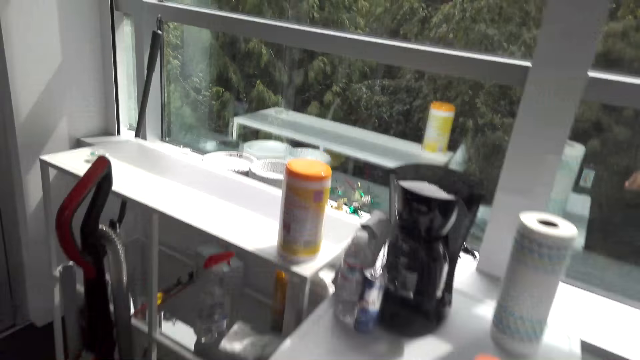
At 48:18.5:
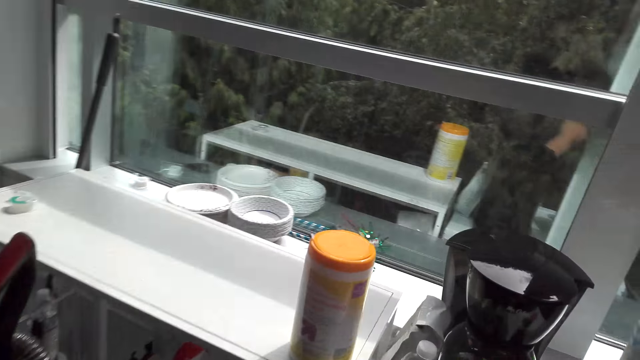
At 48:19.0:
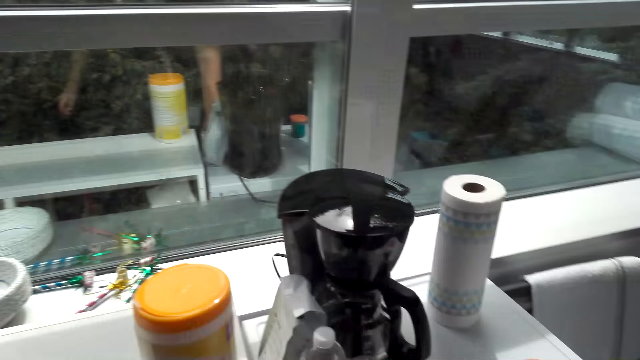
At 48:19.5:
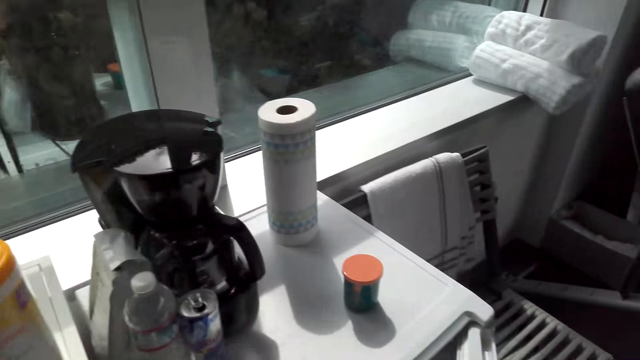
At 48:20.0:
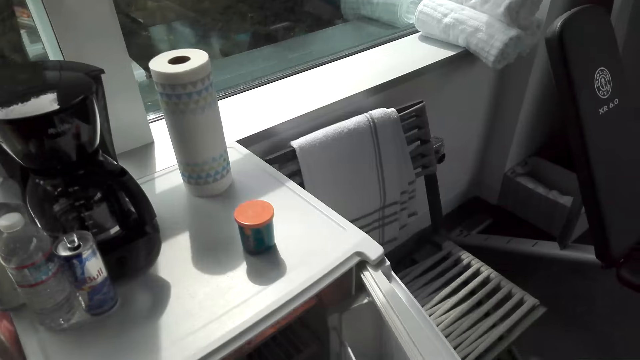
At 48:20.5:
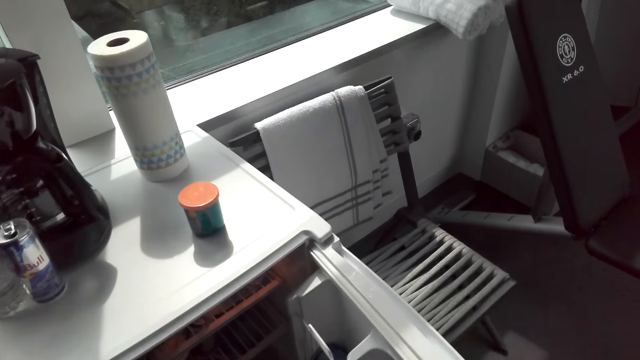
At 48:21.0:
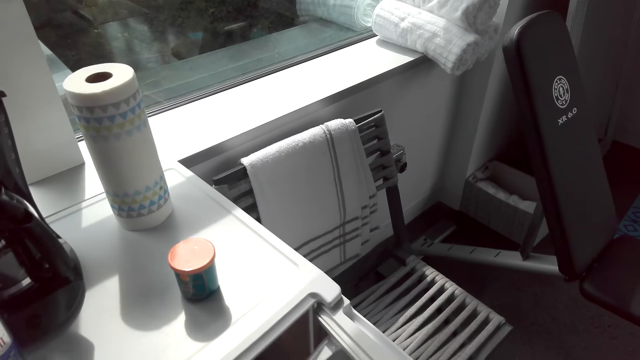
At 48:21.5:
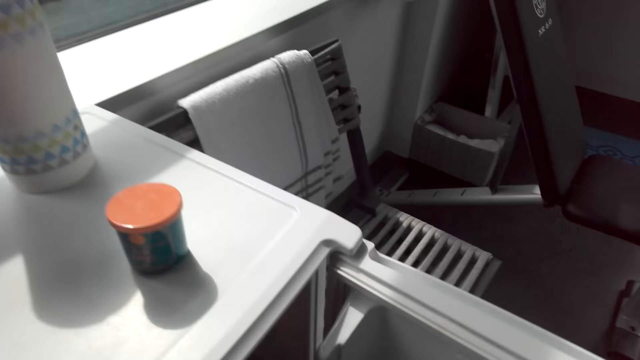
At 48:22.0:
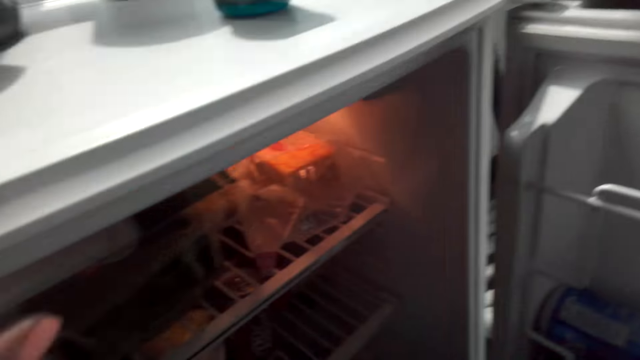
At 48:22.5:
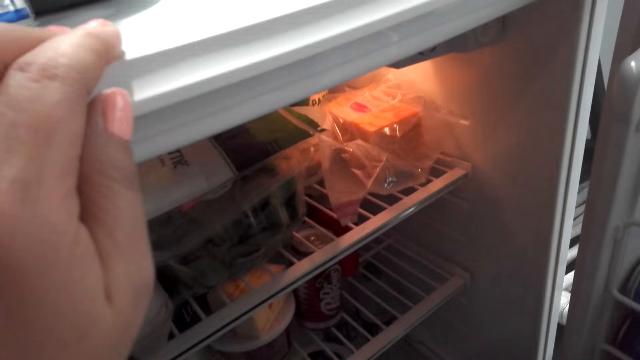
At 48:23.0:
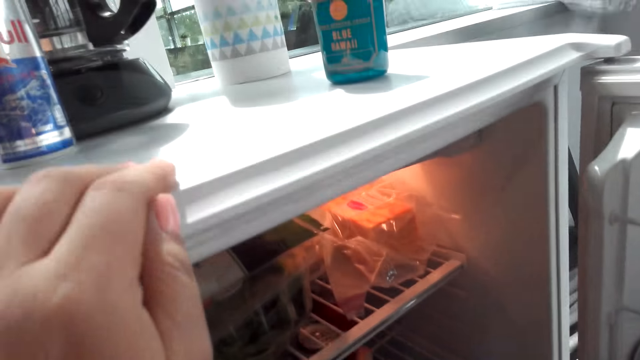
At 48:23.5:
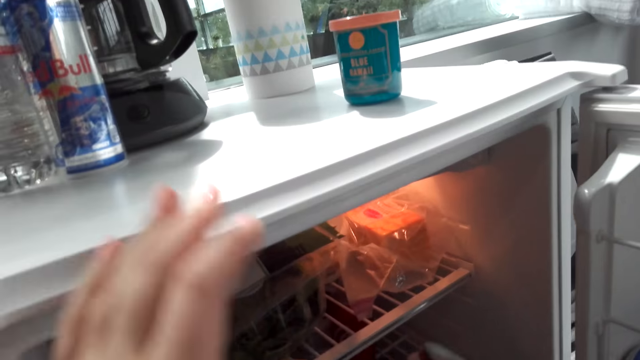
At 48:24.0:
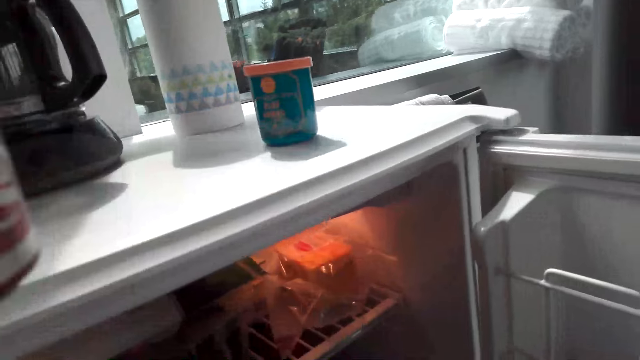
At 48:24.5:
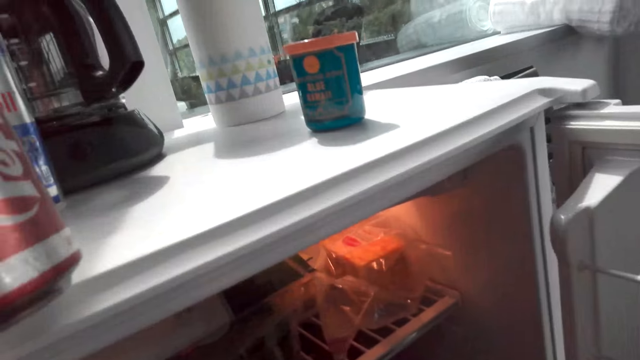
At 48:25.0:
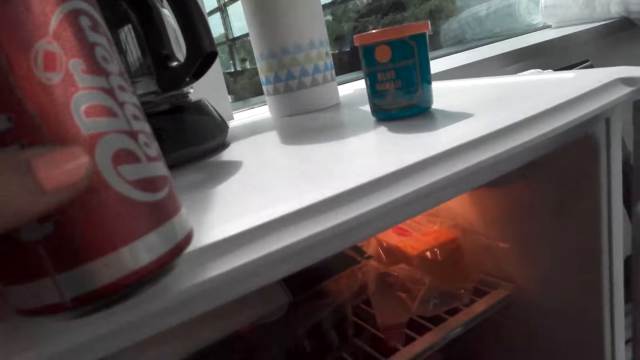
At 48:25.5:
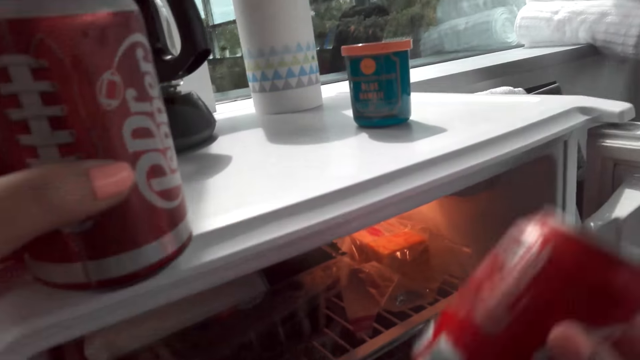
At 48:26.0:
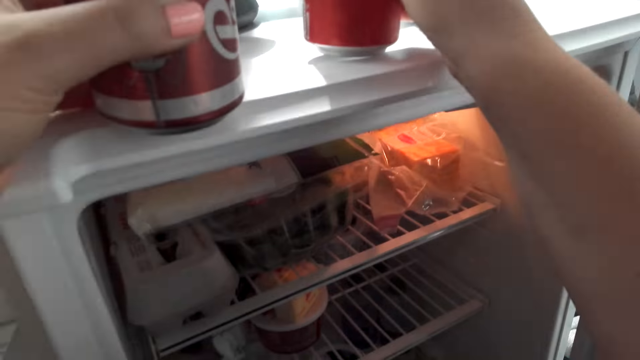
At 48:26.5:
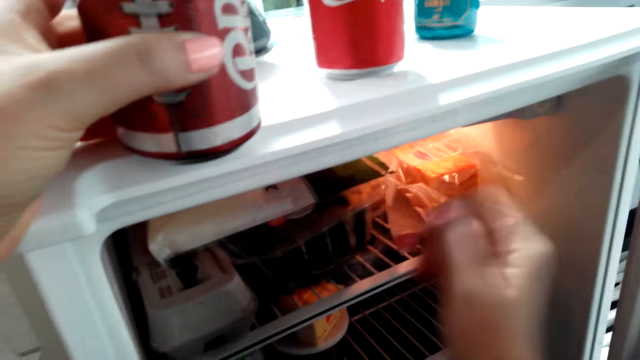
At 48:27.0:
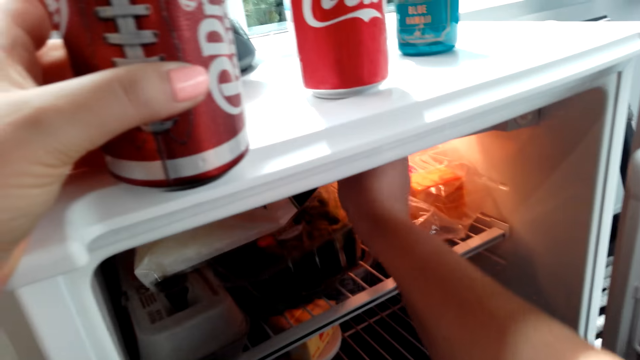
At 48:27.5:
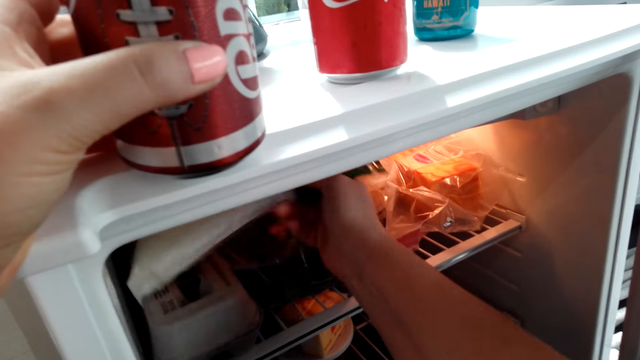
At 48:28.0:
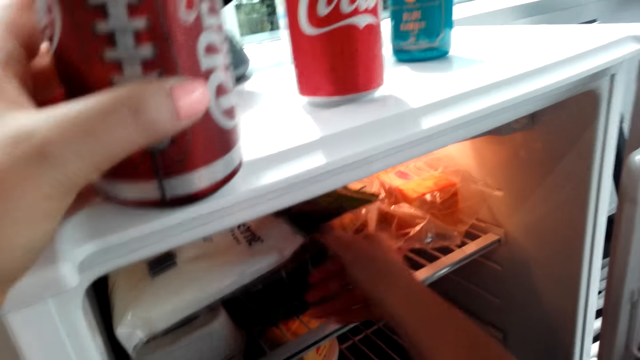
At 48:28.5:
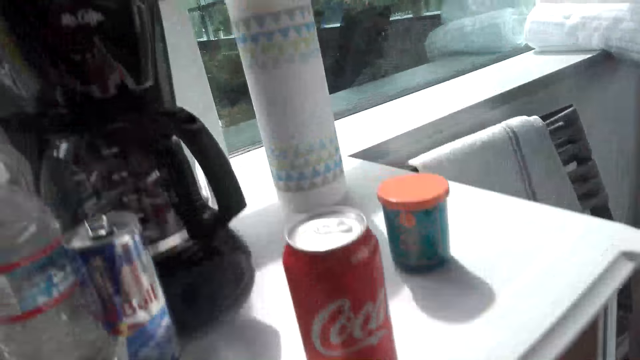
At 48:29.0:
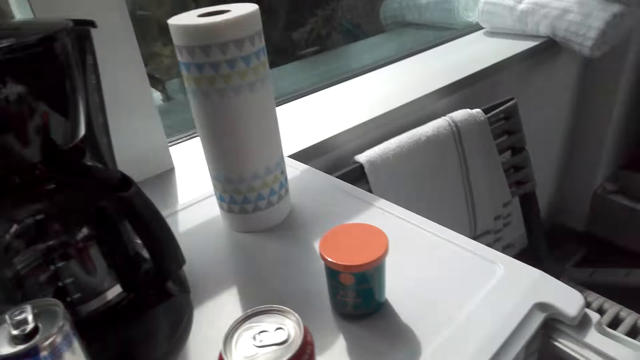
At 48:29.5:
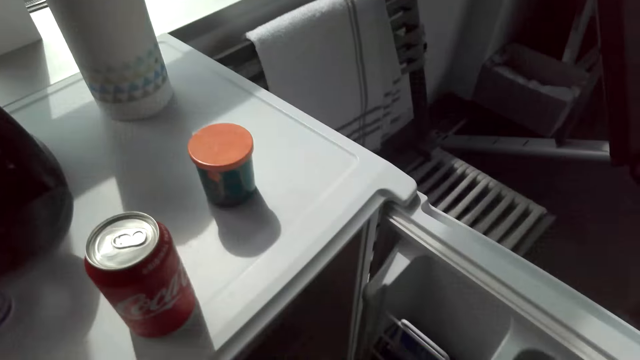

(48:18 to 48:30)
The camera wearer opens the fridge, holds the fridge, takes out the drink can from the fridge and places the drink can on the table. They take out the drink can from the fridge and place the drink can on the table. They peruse the fridge.

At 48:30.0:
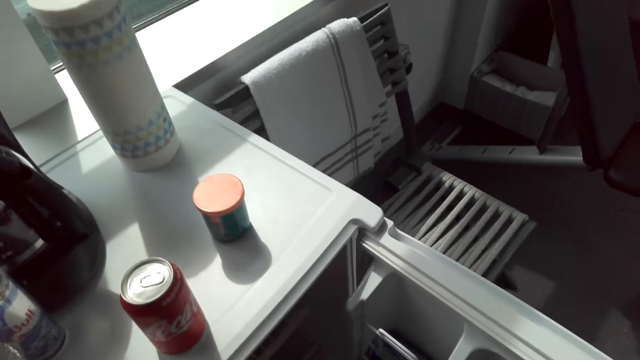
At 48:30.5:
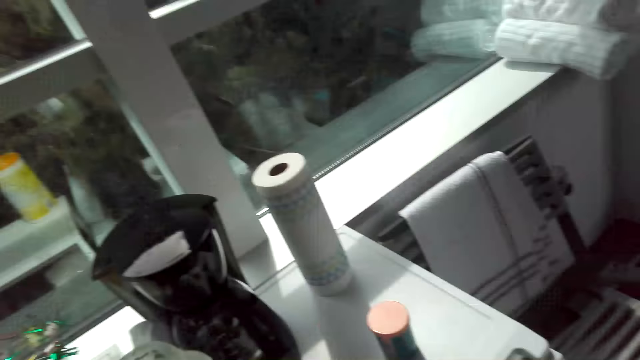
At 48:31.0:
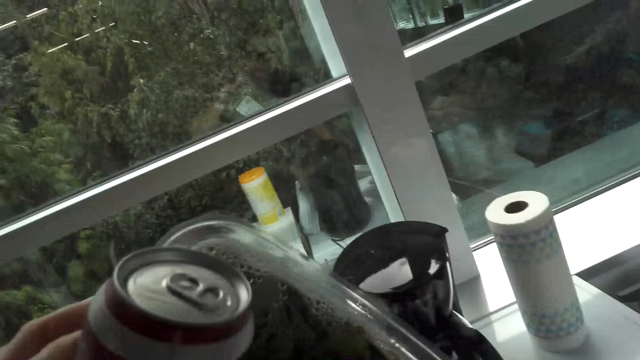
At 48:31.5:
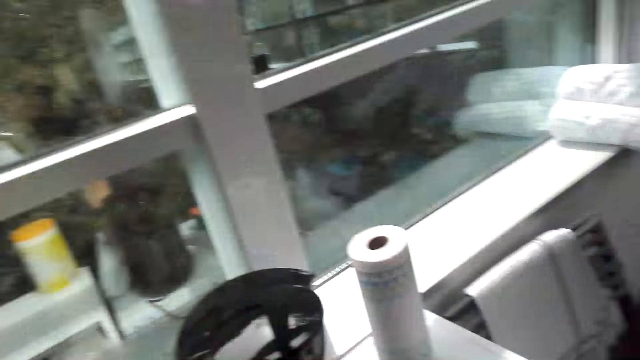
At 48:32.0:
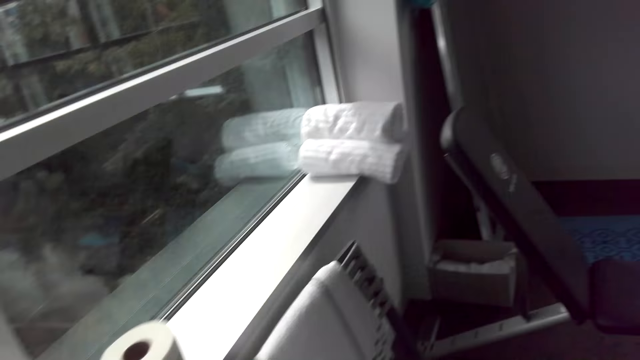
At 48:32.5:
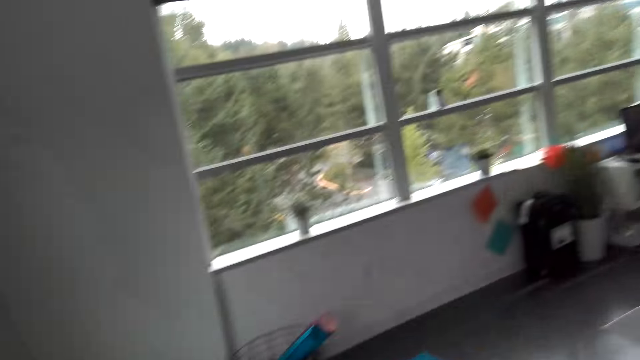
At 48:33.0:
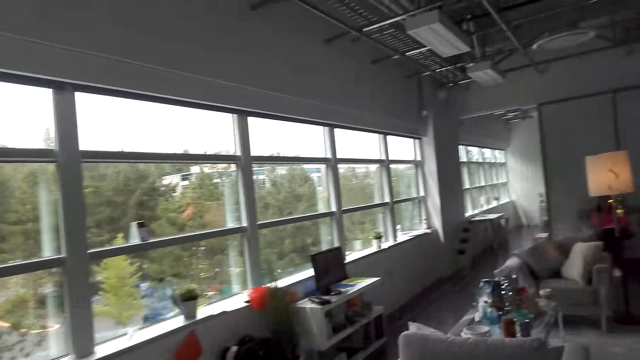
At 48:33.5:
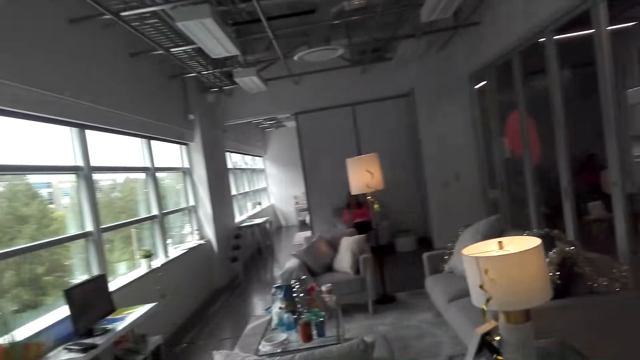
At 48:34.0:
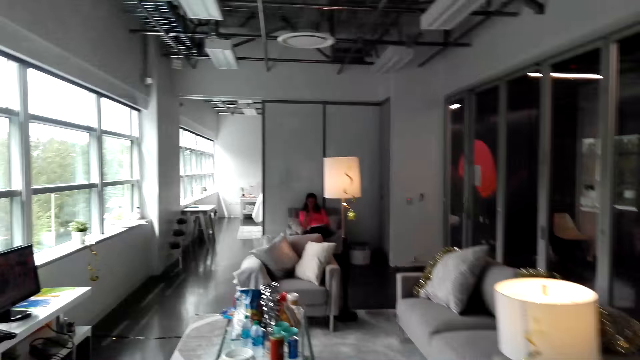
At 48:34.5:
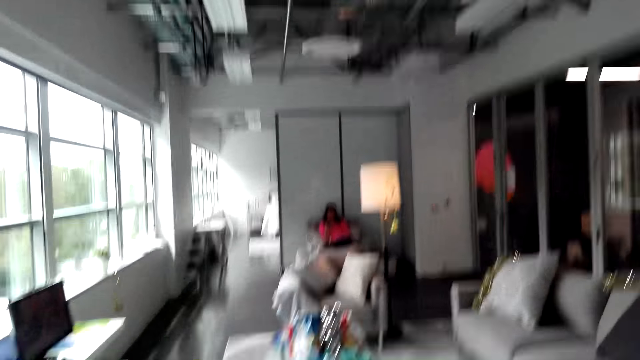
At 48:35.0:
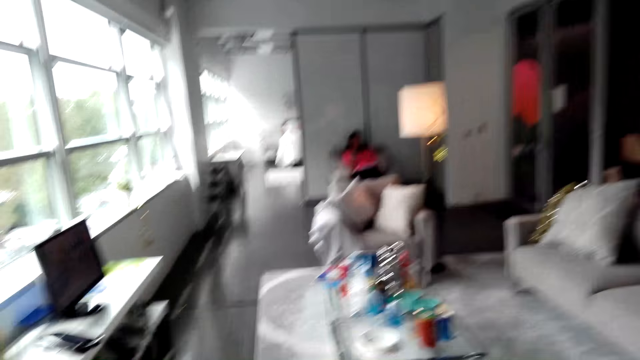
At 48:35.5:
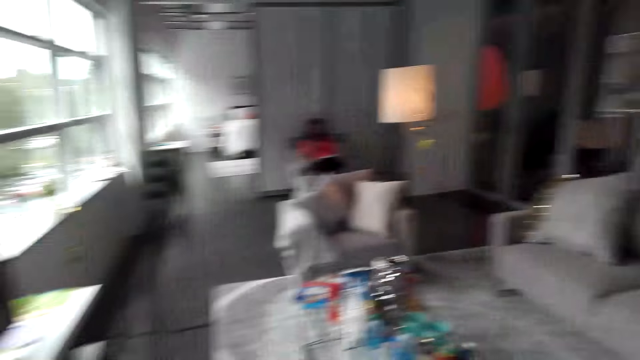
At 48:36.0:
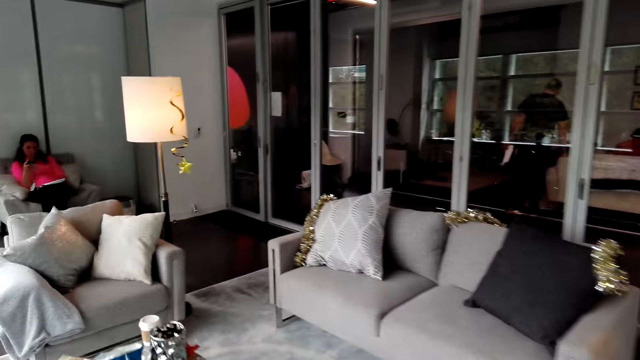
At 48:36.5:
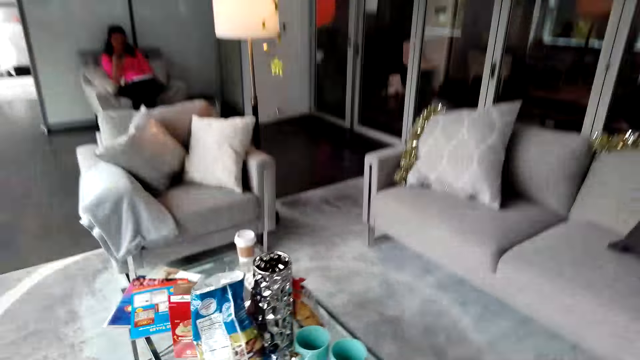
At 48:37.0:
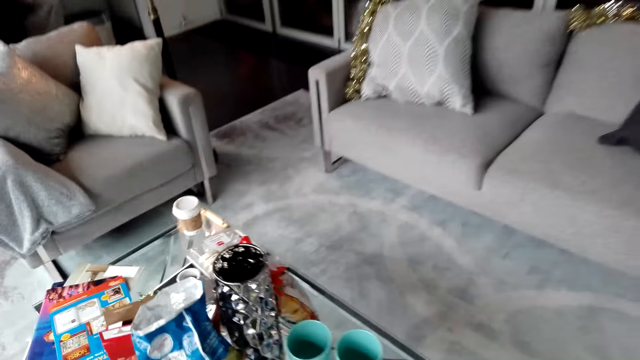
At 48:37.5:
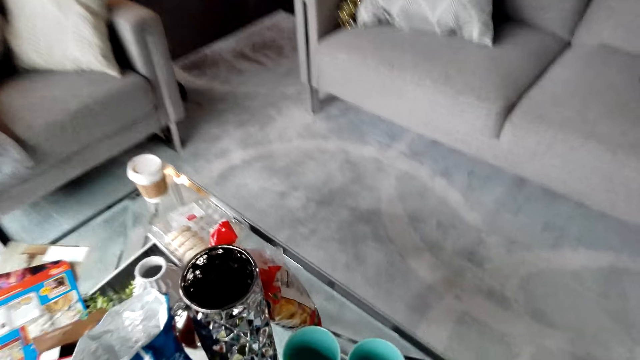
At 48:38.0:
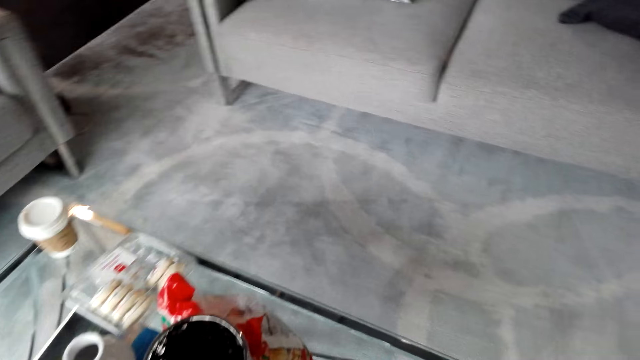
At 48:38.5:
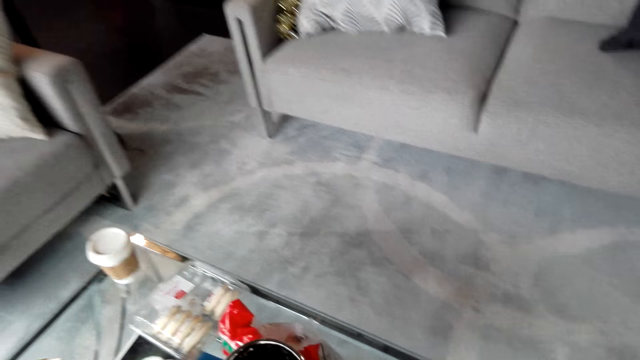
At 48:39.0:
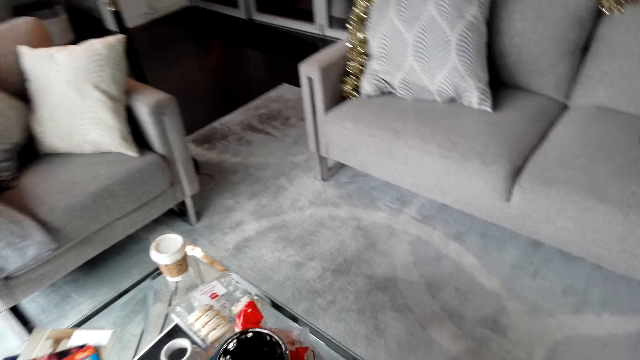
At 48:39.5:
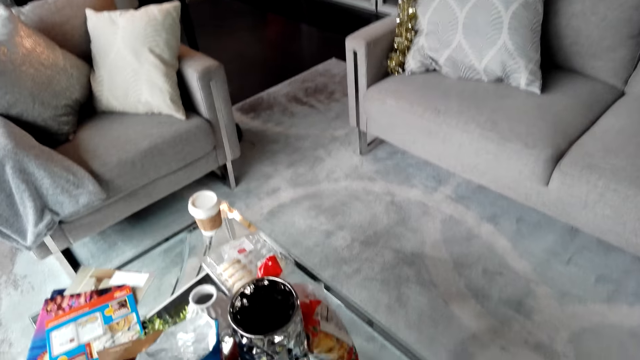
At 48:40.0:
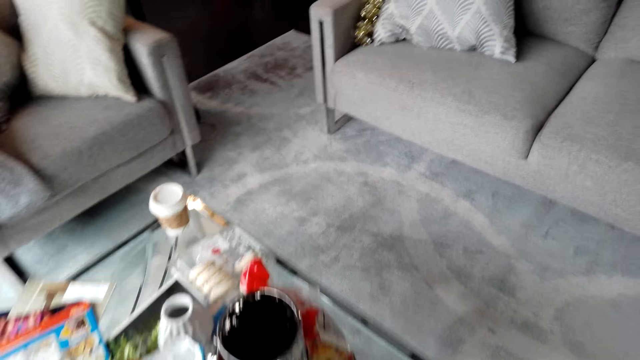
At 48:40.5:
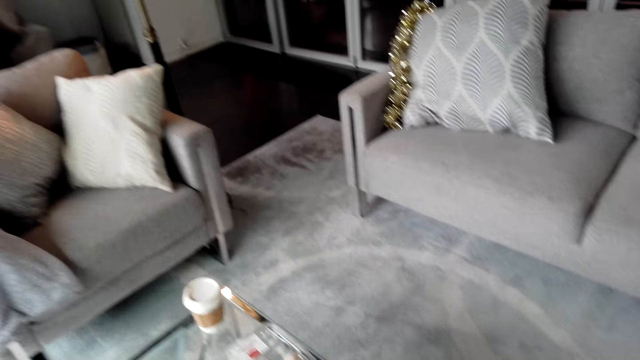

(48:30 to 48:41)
The camera wearer picks up a container of spinach from the fridge. They walk in the room. They drop something on the table. They put cans on the table.
